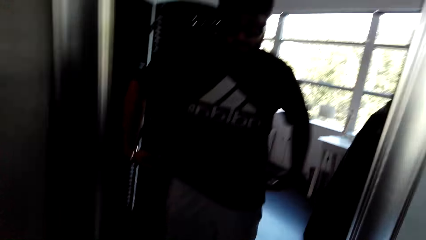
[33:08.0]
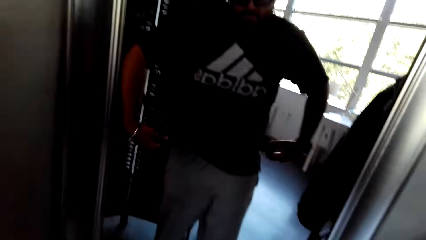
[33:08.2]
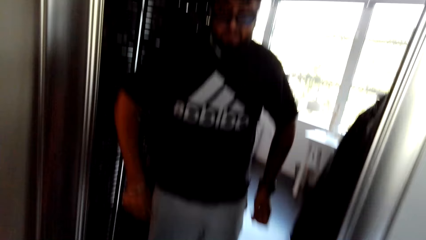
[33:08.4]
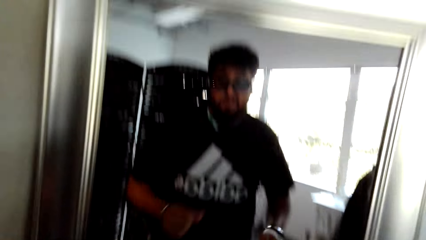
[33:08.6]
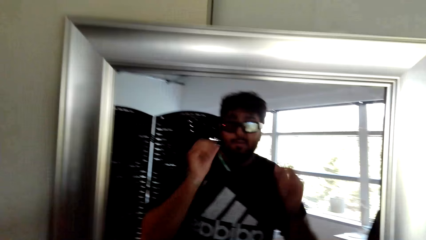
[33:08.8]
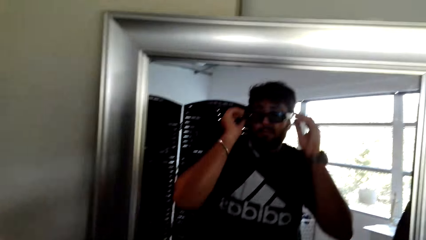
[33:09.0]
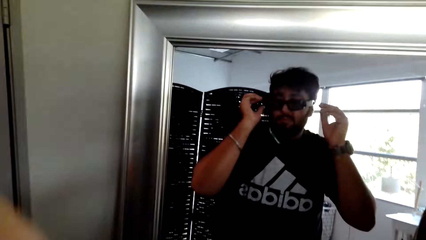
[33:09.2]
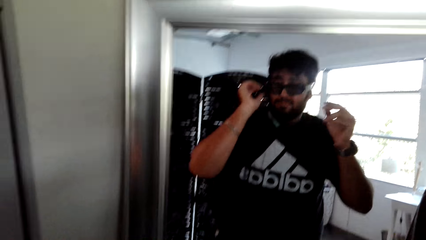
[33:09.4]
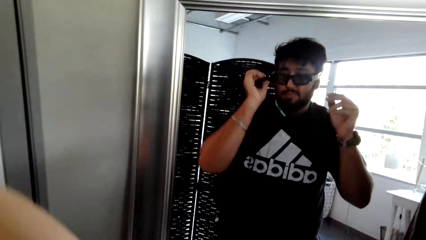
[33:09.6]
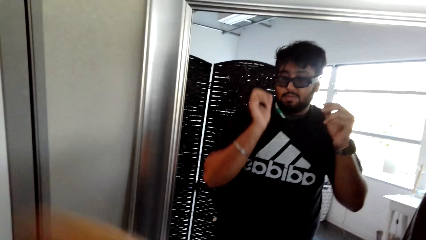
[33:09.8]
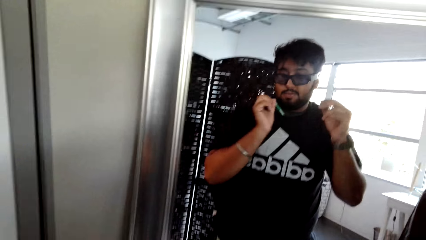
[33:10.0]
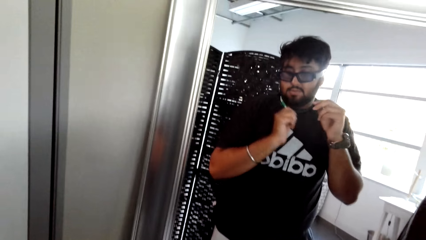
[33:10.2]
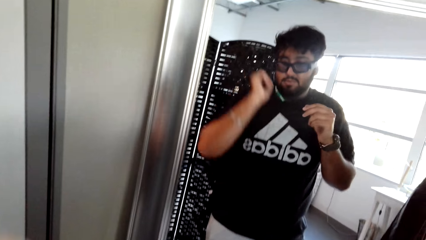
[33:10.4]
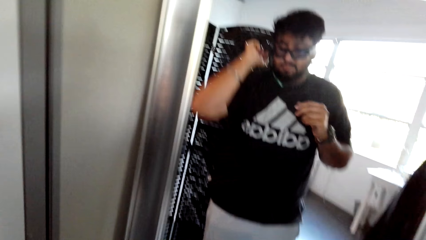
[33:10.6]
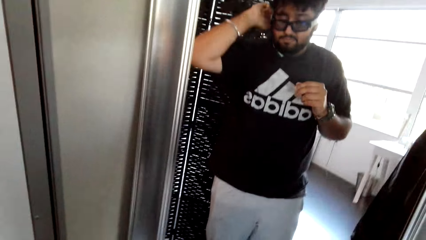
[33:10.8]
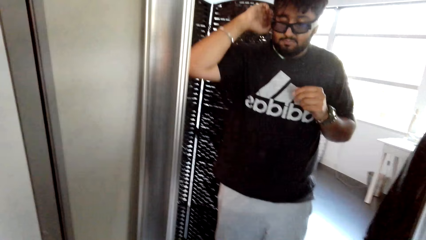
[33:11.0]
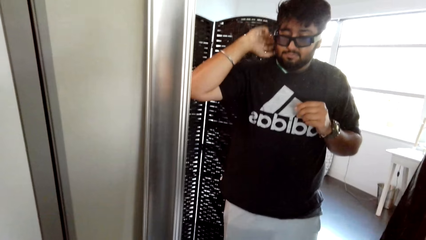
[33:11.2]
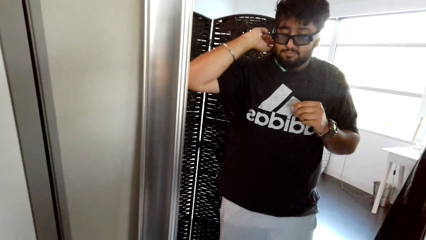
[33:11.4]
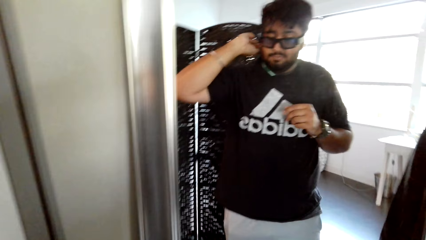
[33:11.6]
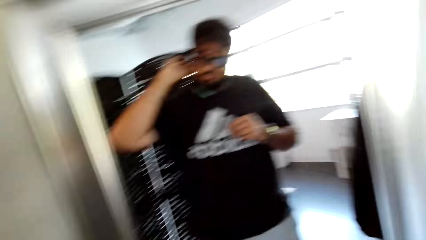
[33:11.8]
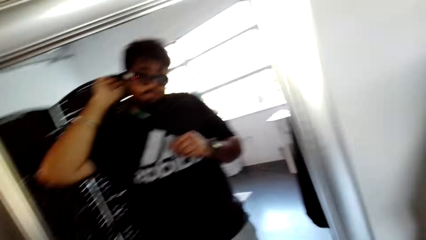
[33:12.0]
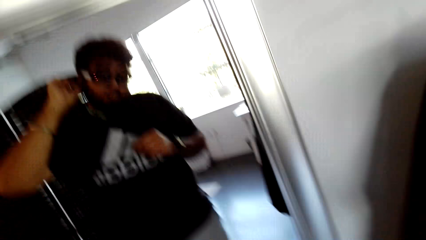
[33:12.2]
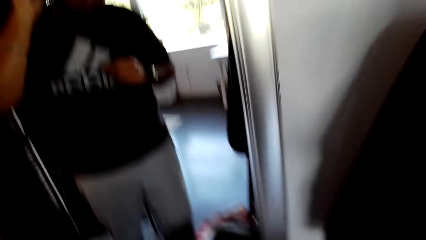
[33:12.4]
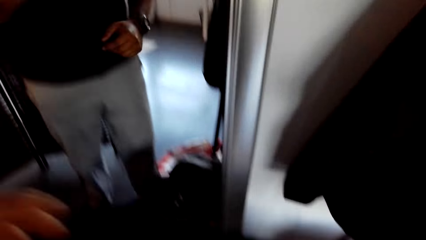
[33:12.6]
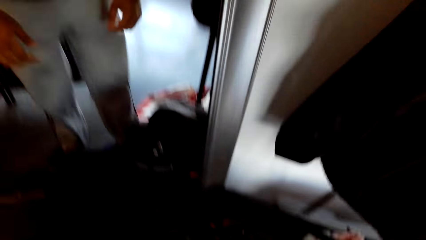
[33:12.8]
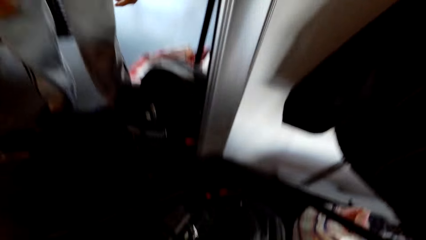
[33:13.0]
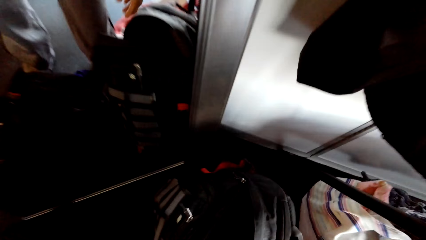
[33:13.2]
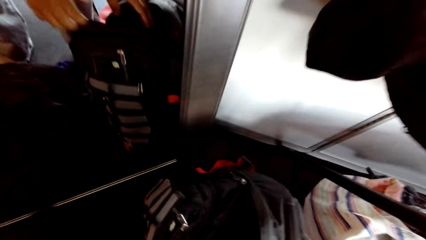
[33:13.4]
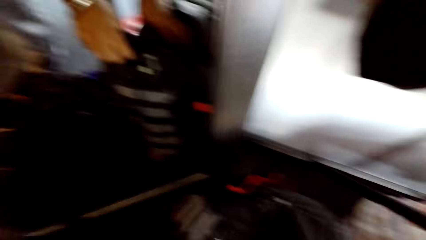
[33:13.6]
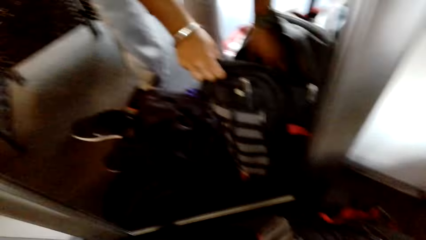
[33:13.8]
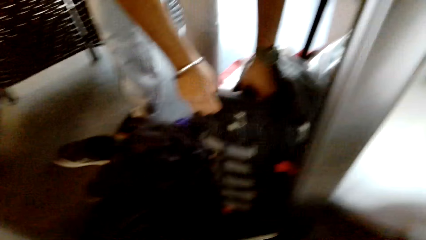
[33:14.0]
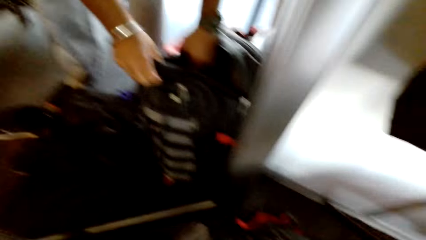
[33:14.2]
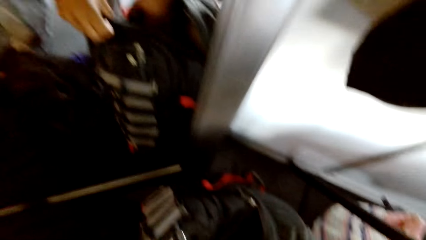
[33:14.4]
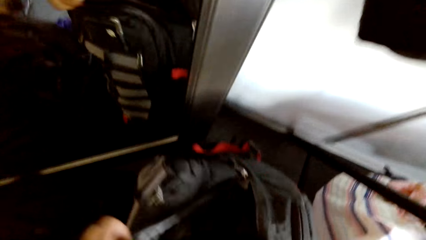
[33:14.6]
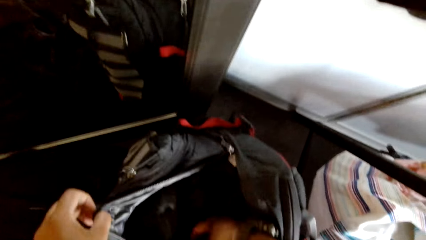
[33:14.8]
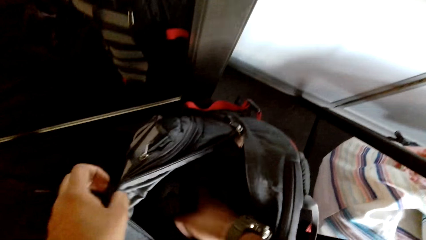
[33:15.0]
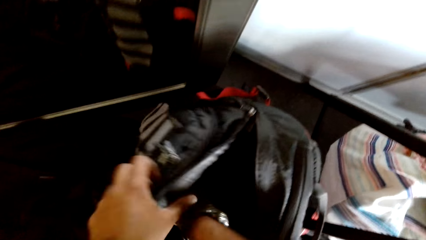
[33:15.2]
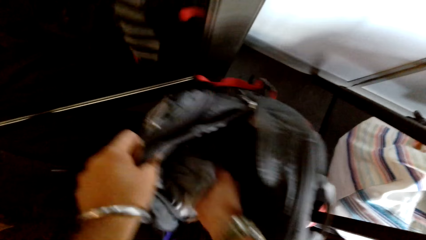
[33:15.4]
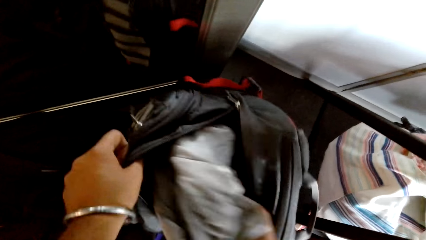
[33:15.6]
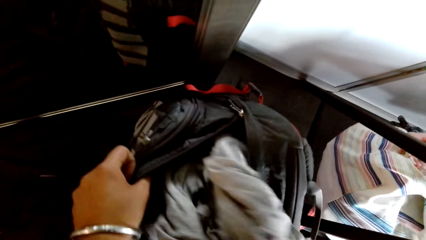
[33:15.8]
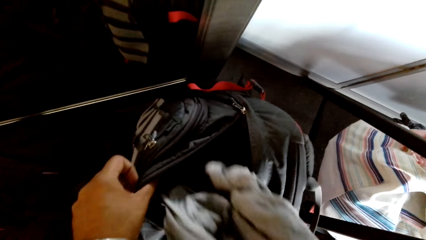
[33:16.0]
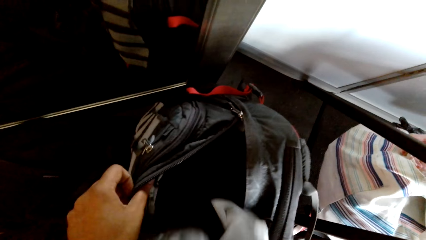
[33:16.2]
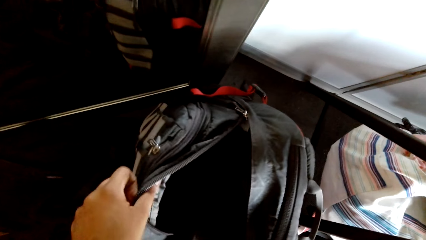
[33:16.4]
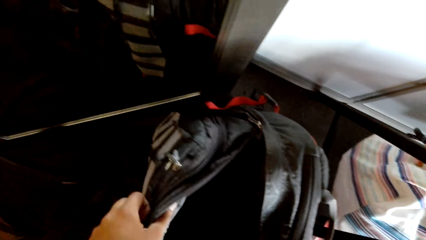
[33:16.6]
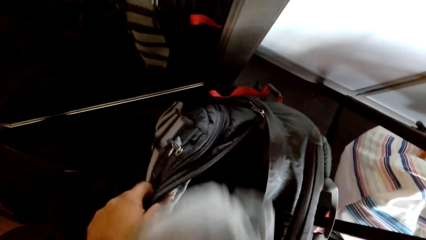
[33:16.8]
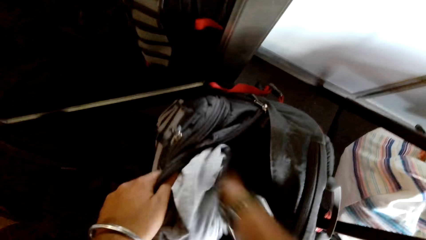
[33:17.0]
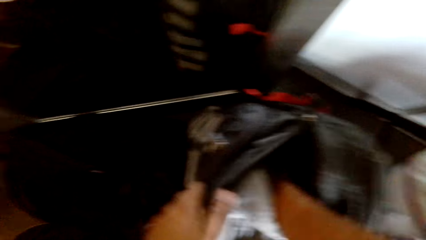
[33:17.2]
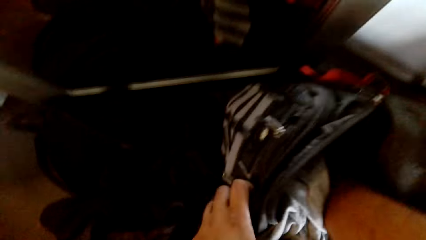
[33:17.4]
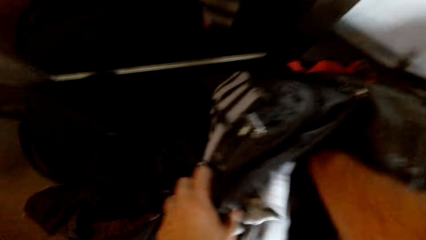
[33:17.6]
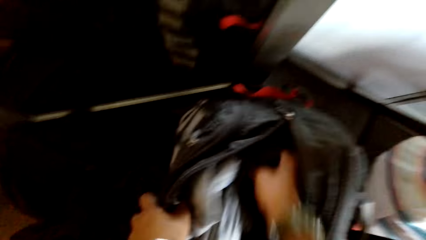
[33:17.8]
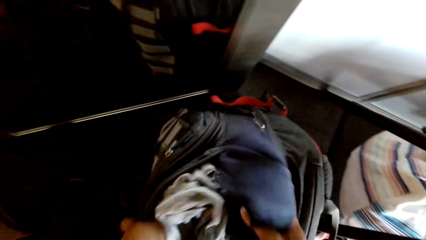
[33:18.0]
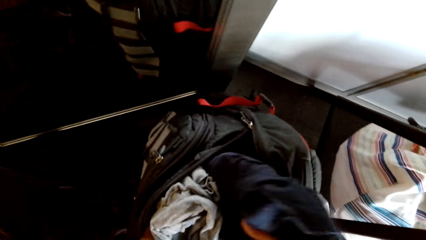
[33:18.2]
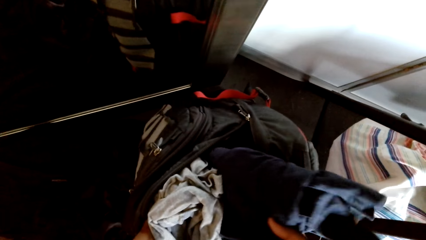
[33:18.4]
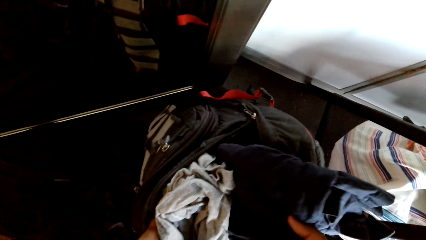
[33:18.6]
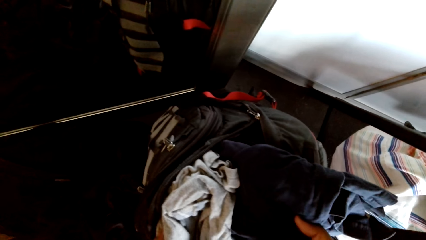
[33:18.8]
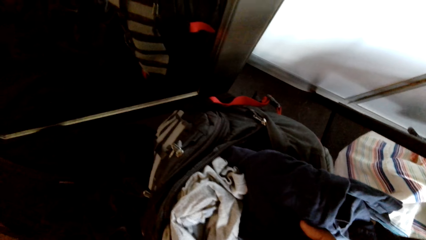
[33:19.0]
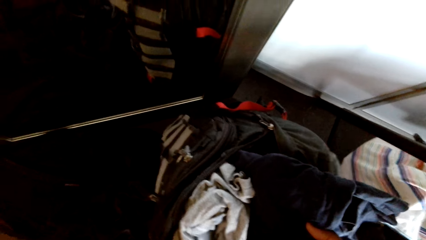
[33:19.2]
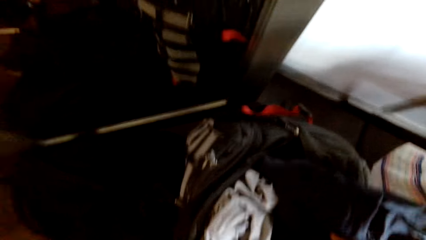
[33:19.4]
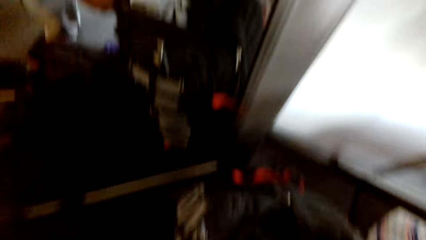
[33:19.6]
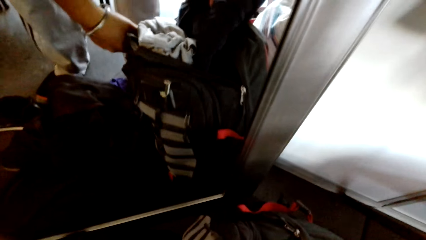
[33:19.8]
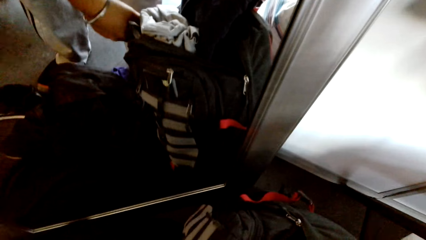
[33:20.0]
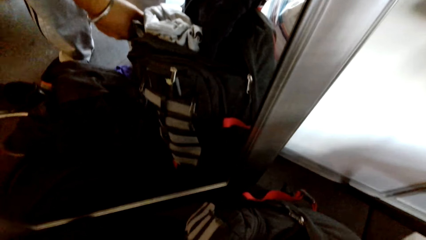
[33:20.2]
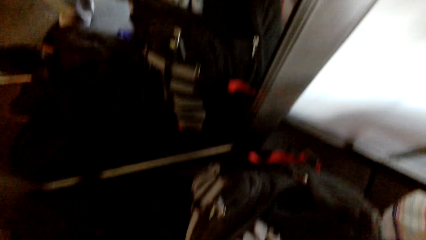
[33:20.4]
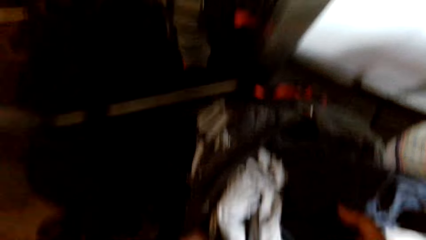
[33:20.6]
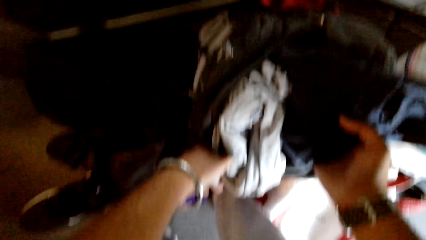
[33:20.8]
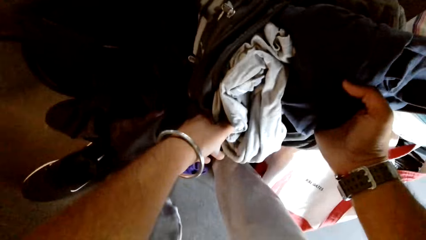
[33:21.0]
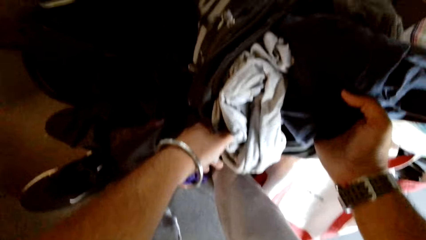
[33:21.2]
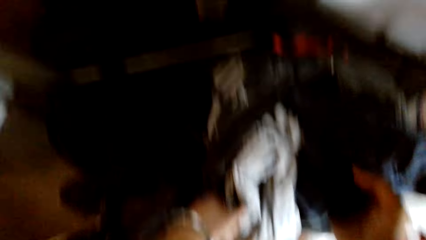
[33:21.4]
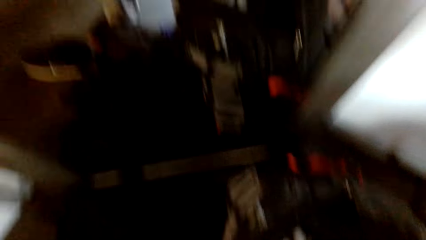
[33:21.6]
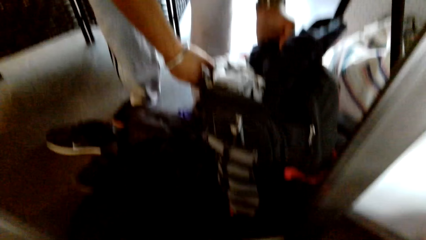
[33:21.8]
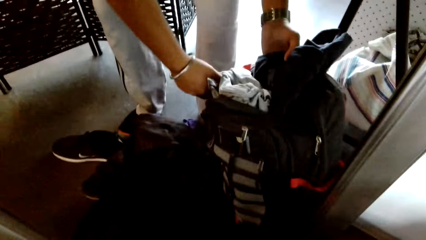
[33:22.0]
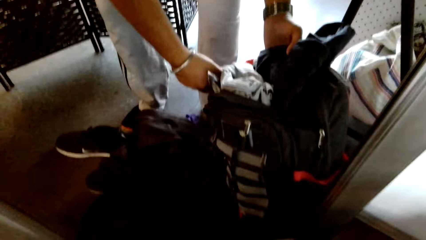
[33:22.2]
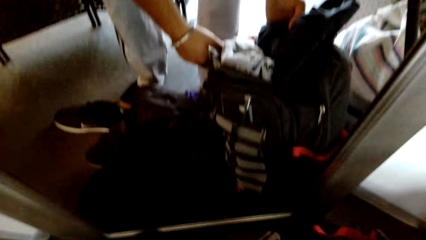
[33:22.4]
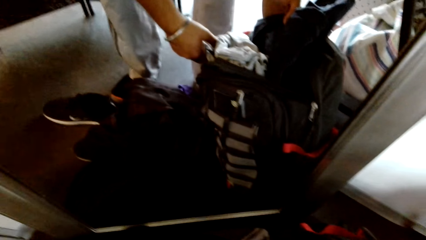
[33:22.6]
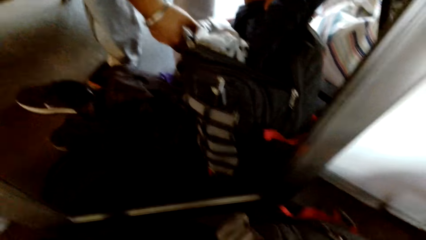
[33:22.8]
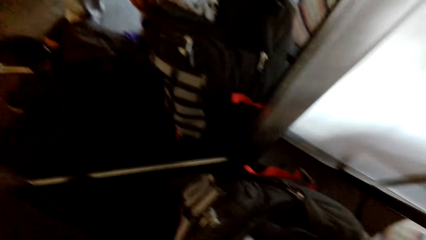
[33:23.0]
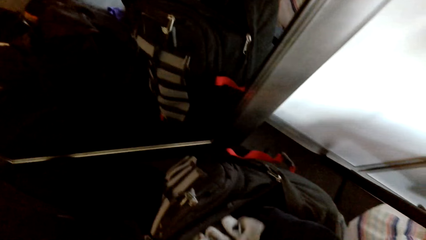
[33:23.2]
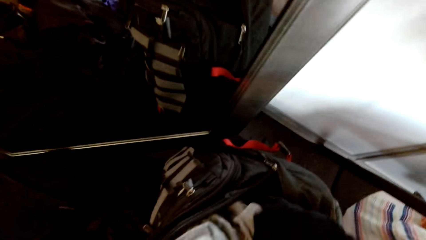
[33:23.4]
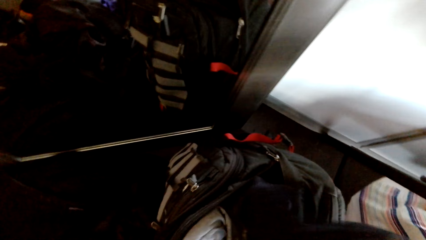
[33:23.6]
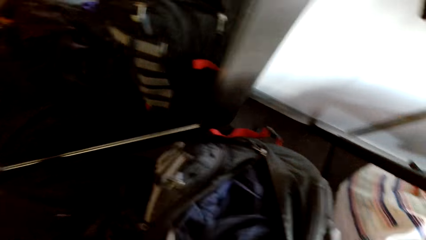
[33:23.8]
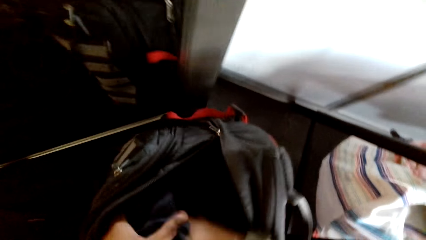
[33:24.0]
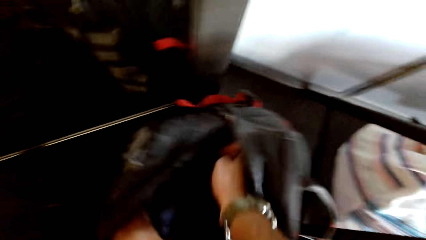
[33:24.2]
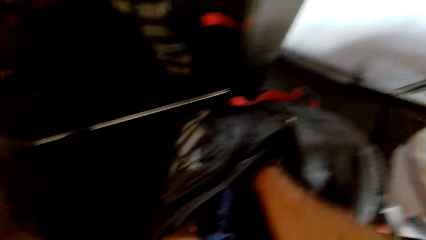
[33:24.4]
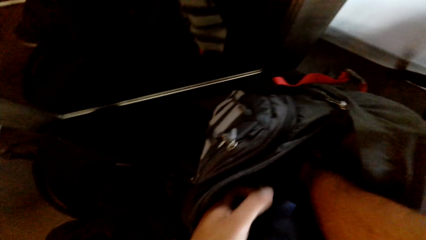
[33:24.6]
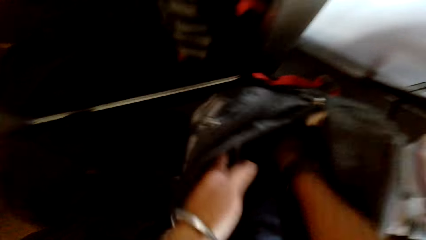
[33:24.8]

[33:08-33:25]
The camera wearer removes the glass. They take the trouser. They hold the bag. They put the cloth in the bag. They put the cloth in the bag again.
